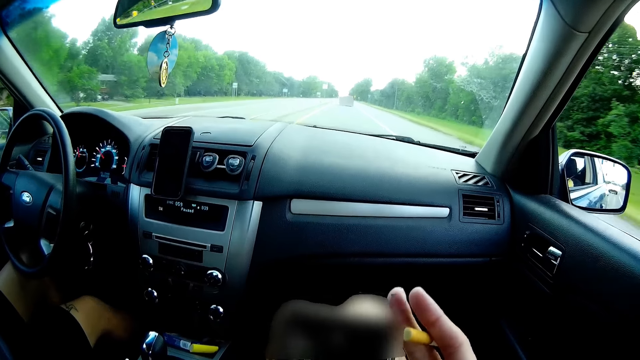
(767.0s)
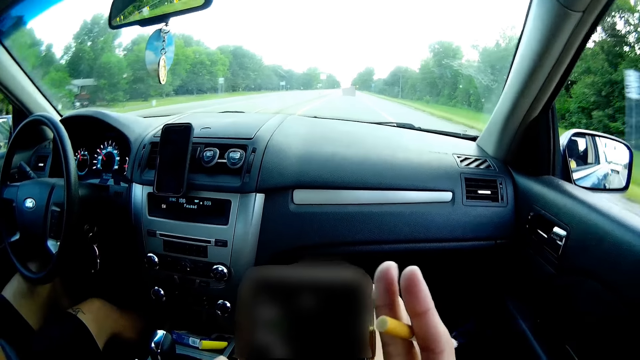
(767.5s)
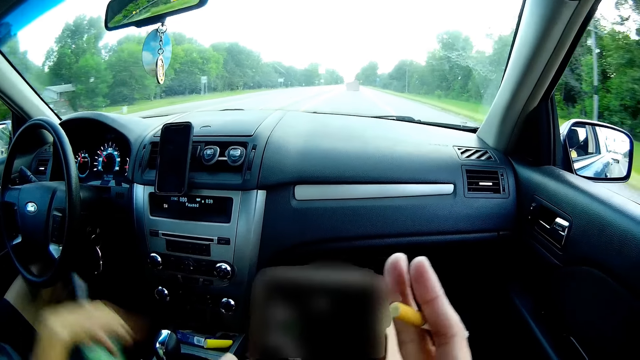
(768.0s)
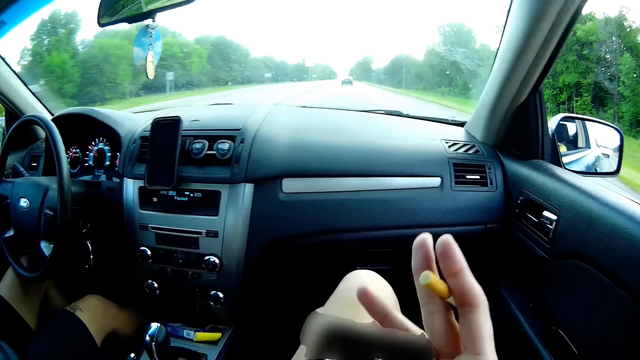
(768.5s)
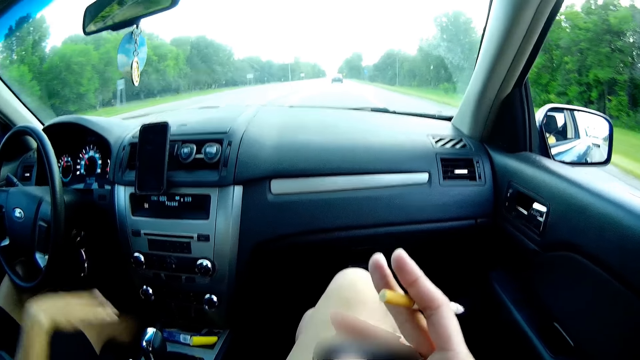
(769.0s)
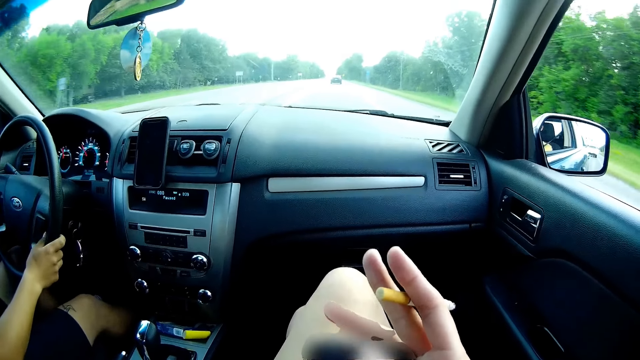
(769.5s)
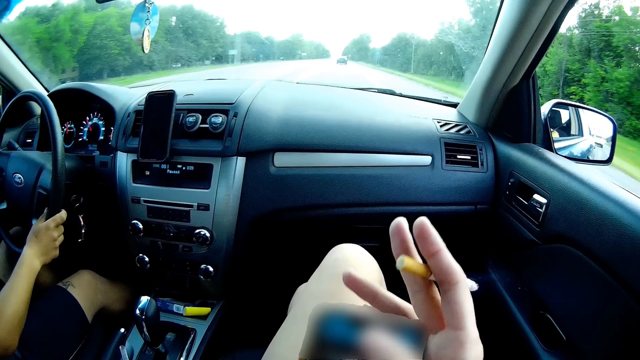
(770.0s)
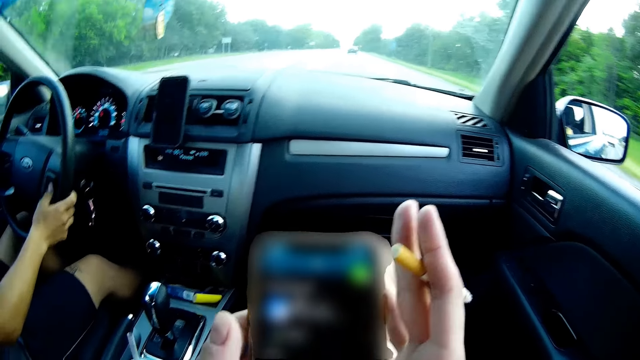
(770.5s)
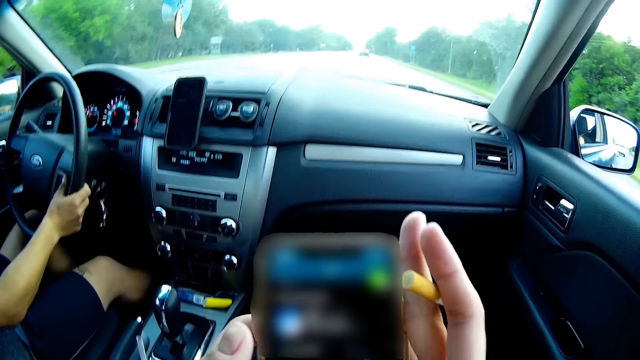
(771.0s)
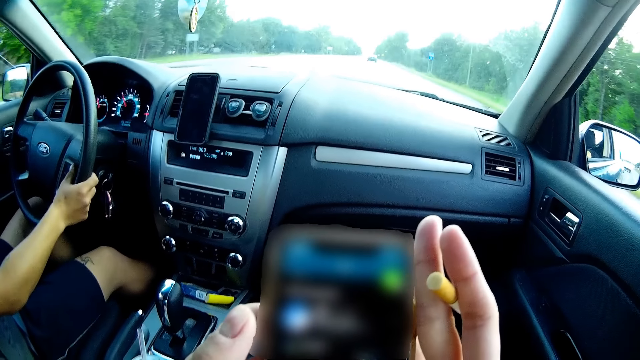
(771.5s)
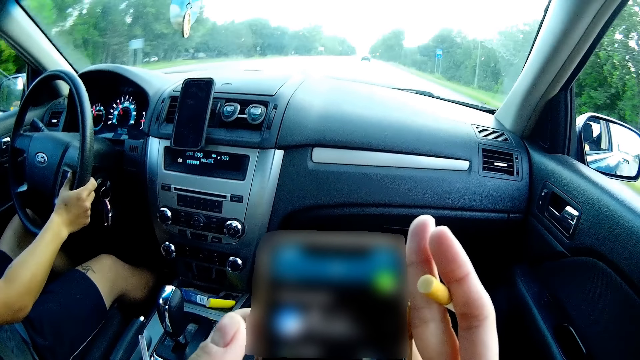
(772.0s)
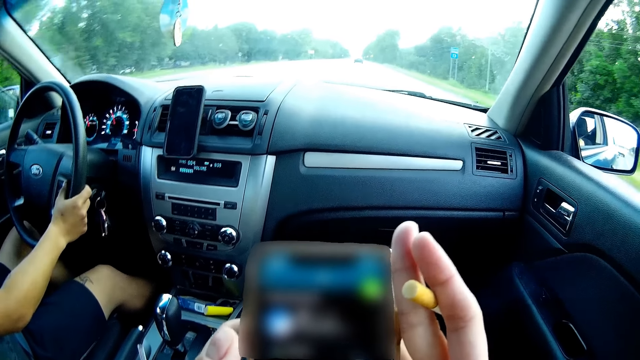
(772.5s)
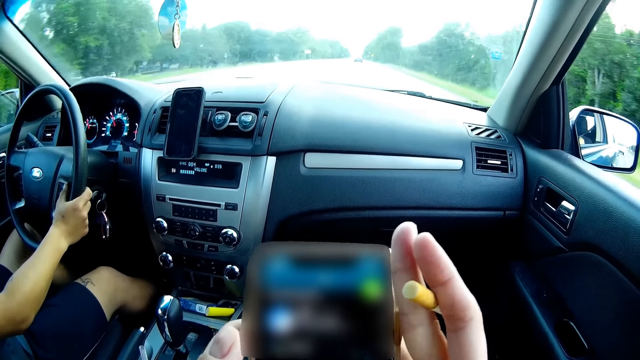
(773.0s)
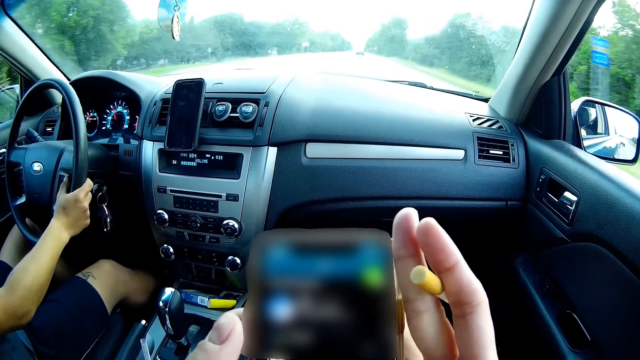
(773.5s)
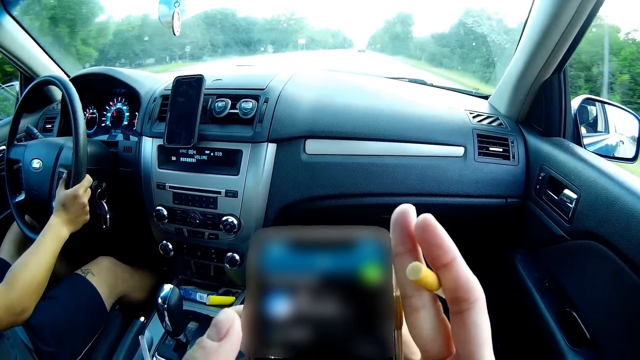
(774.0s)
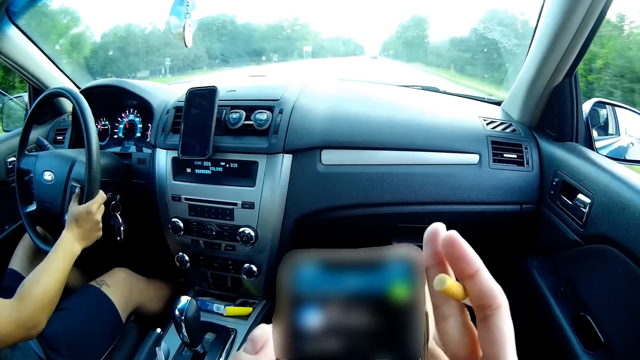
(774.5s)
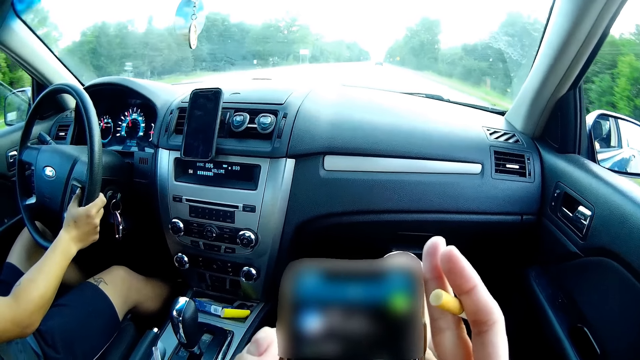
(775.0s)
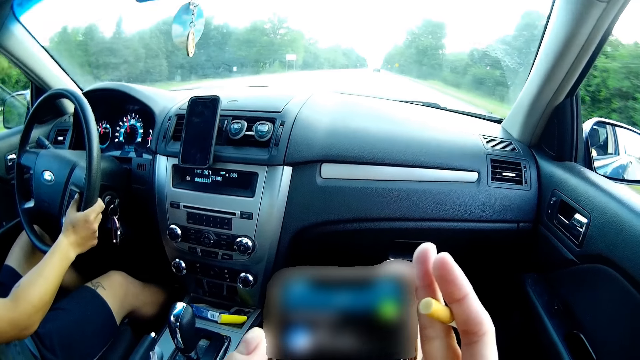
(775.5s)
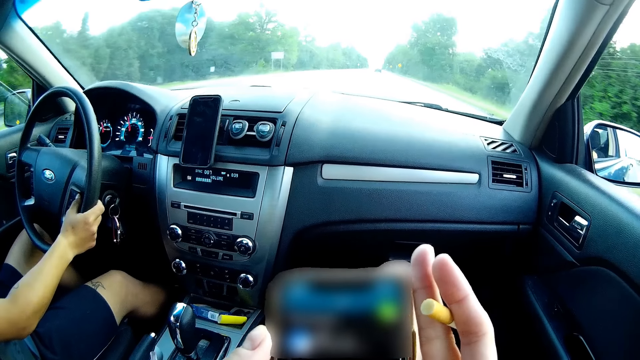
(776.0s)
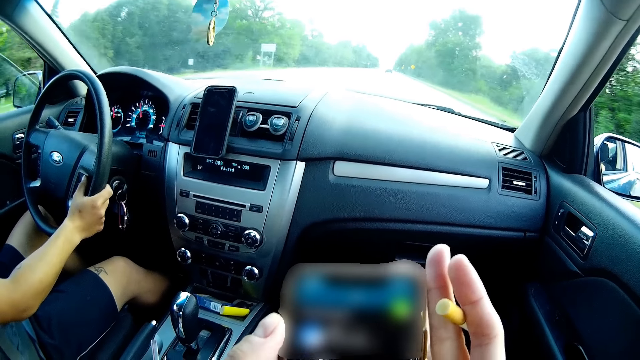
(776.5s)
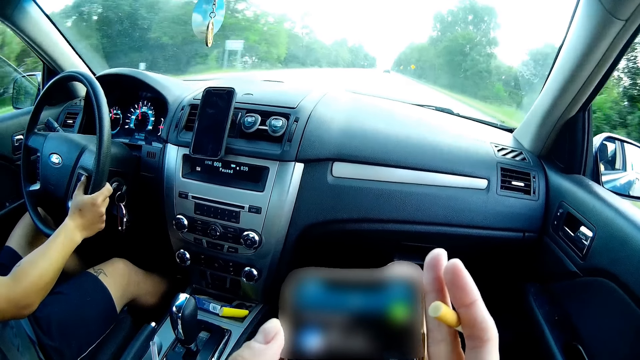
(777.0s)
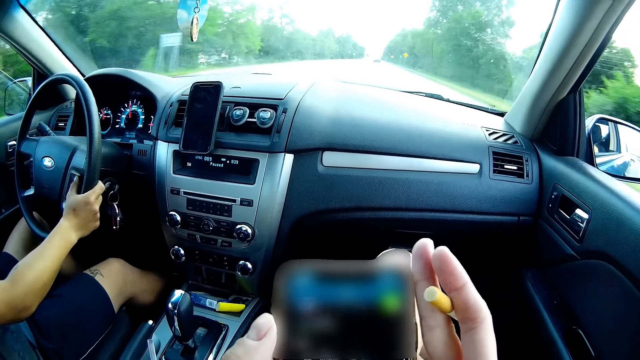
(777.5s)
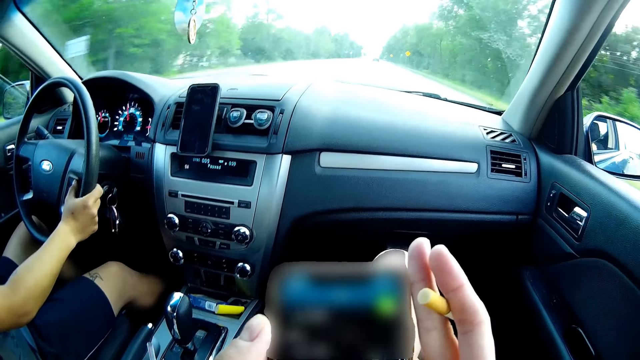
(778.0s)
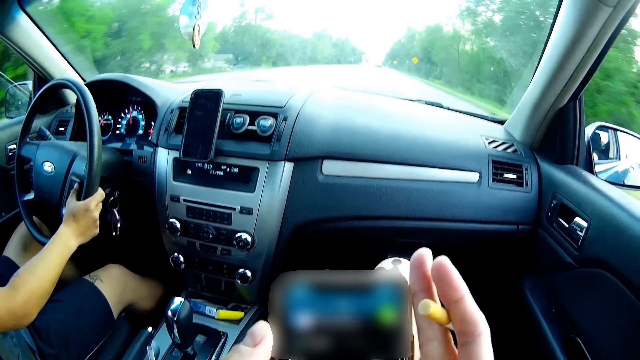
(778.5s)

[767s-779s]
The camera wearer interacts with the man. He holds the steering wheel with his right hand.

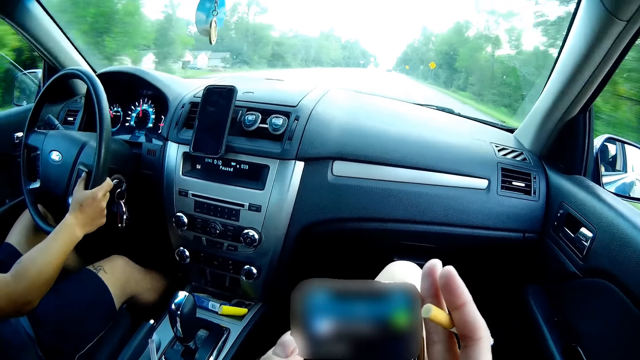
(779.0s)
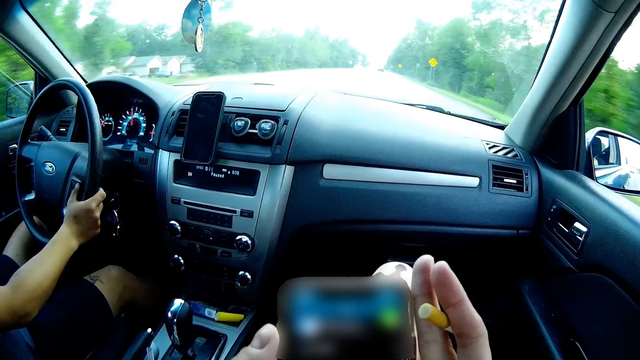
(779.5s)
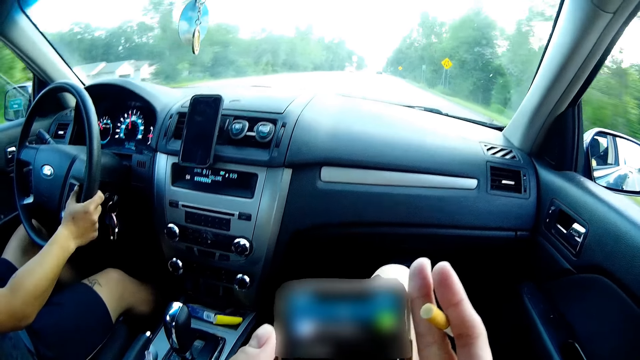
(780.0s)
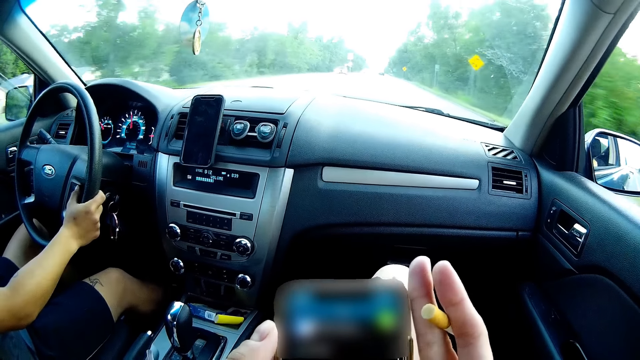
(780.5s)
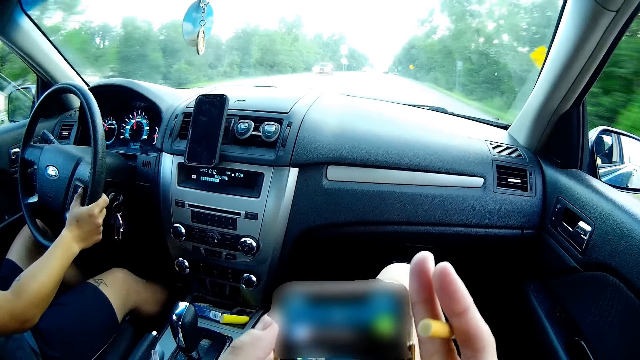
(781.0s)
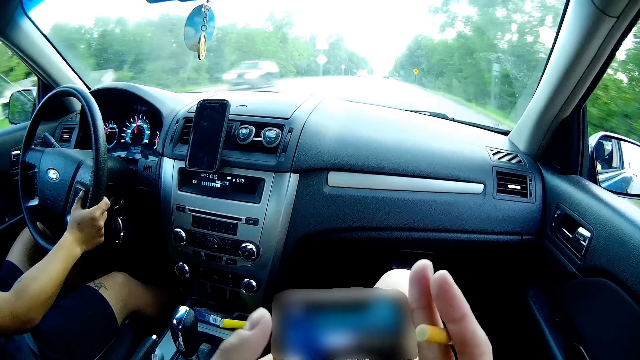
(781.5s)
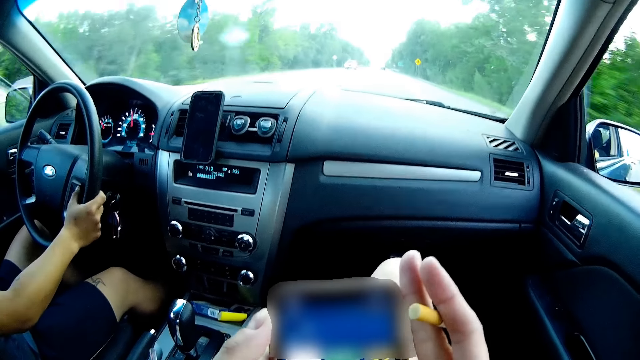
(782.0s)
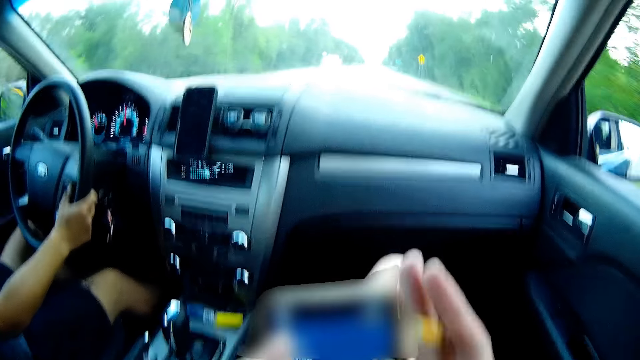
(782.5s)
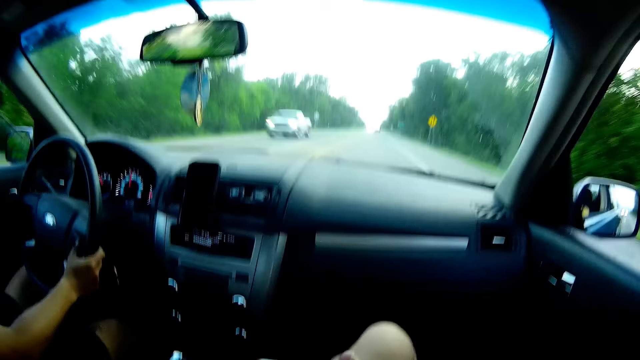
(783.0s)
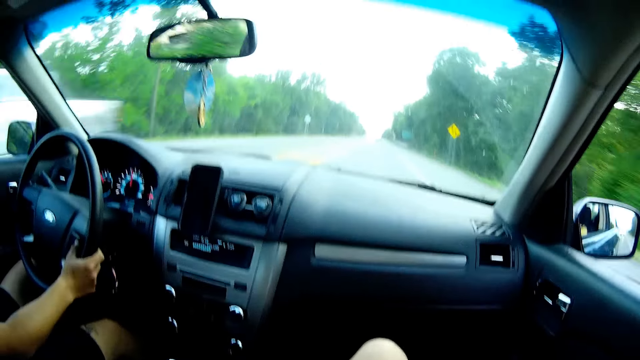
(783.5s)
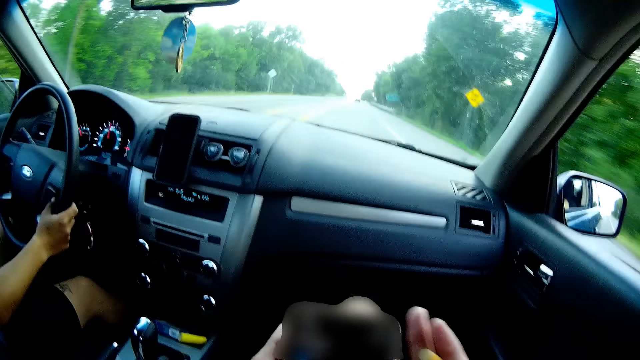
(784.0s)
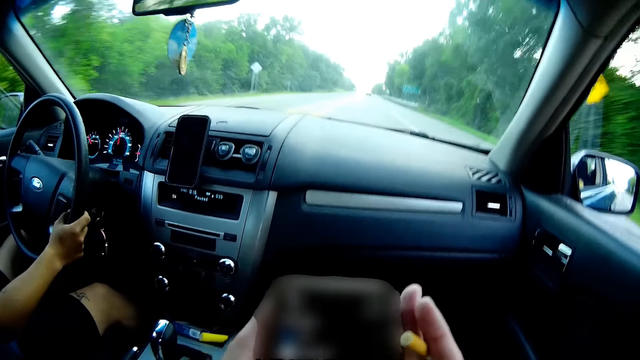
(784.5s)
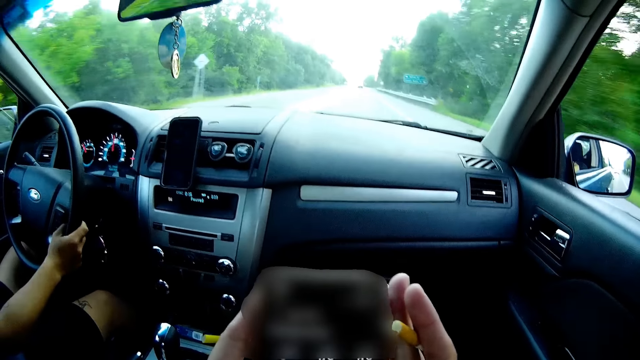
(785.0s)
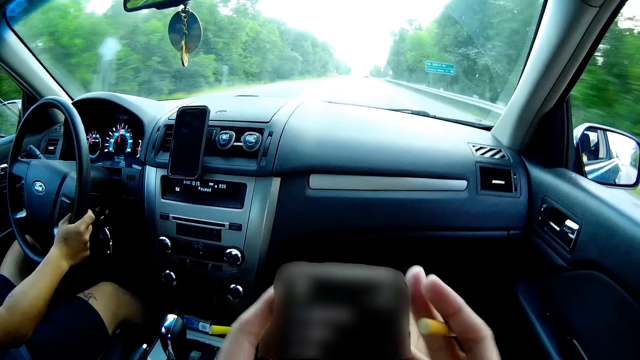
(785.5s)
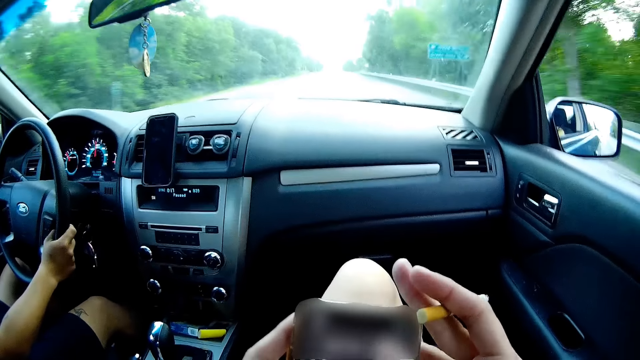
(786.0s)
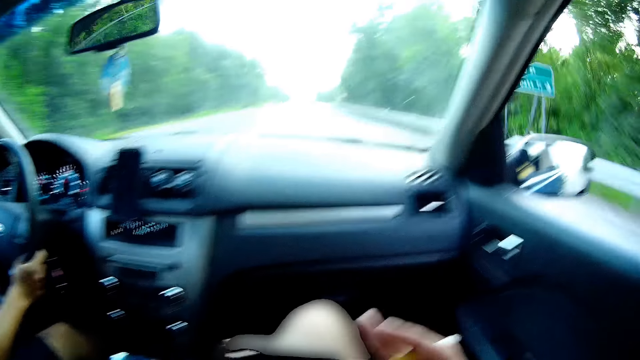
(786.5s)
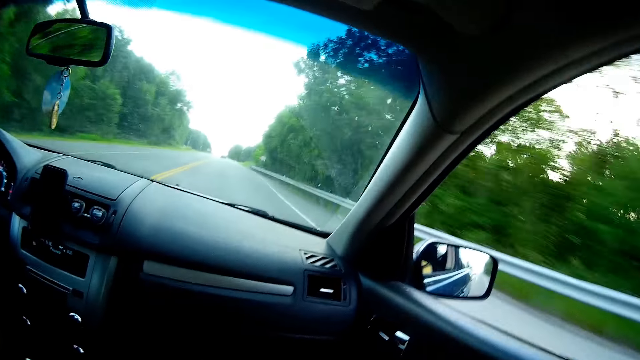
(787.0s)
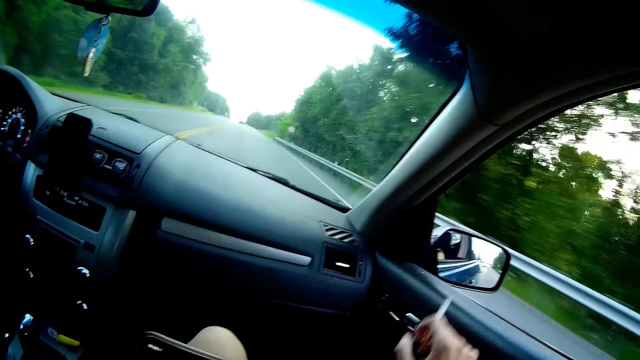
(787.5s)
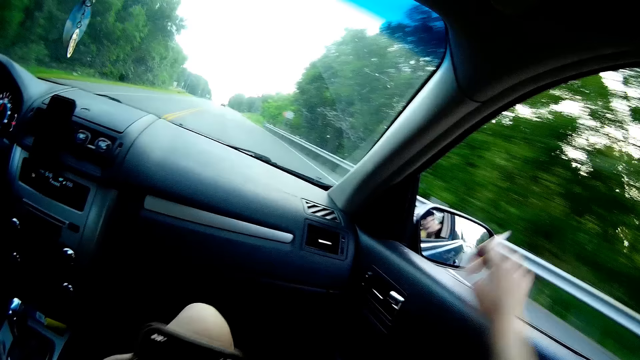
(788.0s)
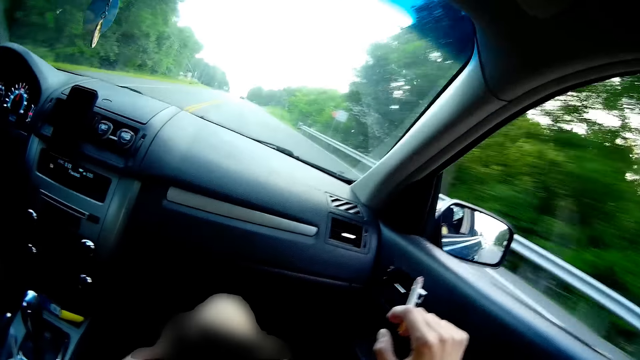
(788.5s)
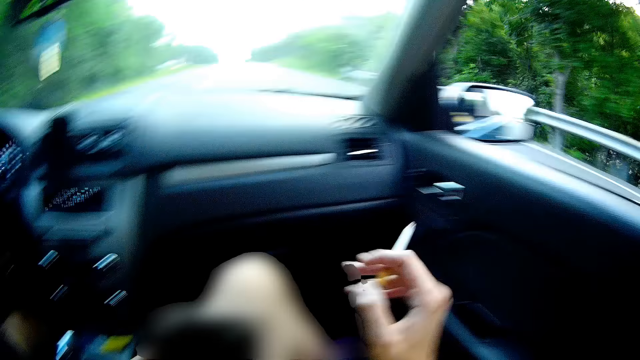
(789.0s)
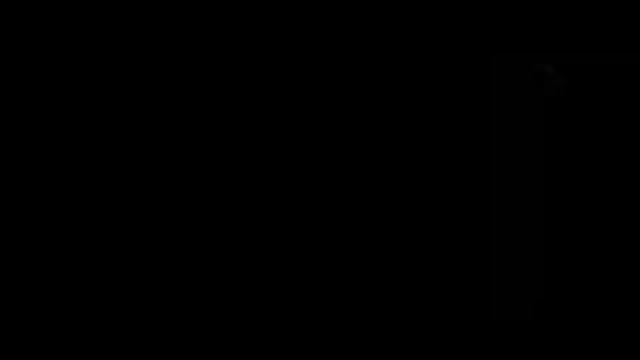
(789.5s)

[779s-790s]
The camera wearer dusts ashes off the cigarette on the road in her right hand. She dusts ashes off the cigarette again.
